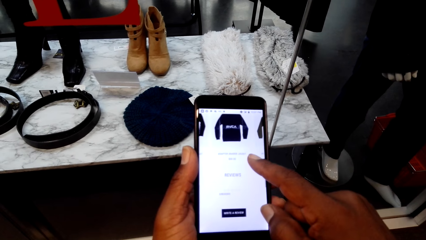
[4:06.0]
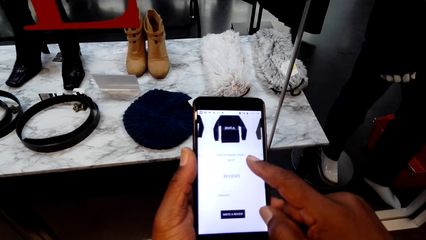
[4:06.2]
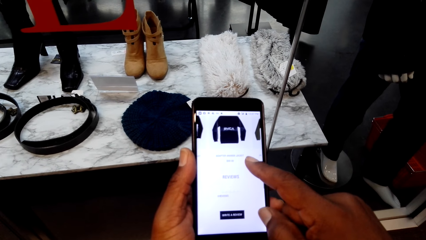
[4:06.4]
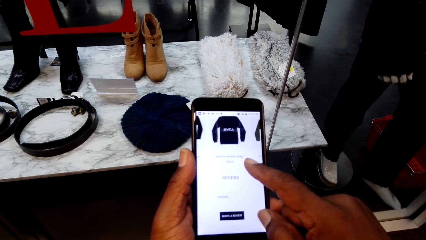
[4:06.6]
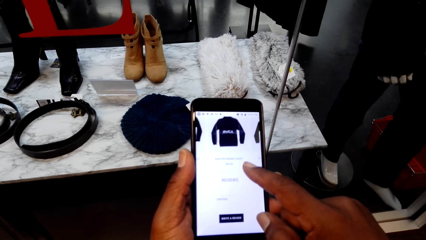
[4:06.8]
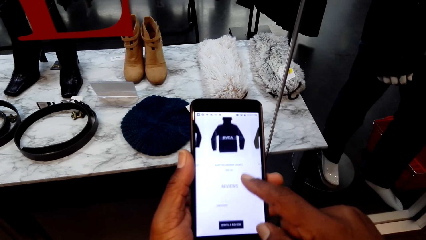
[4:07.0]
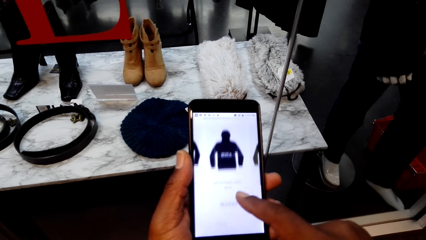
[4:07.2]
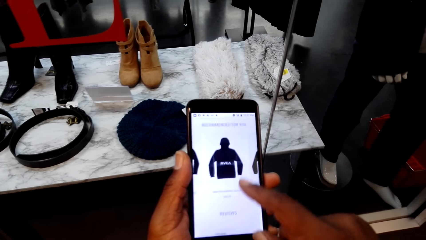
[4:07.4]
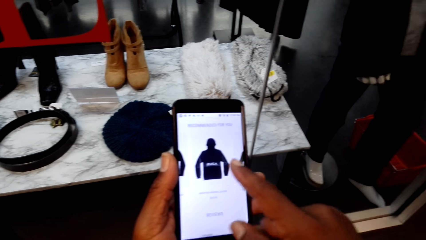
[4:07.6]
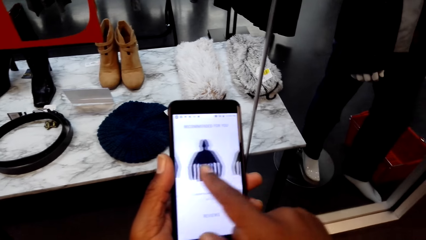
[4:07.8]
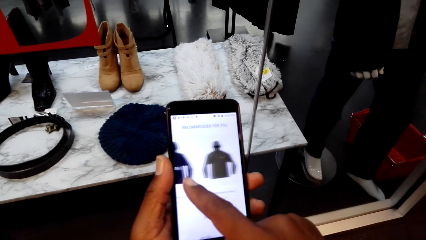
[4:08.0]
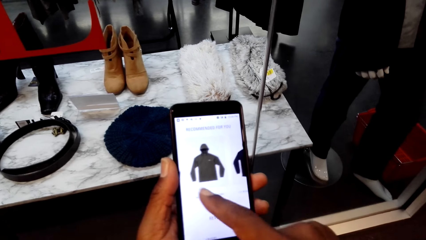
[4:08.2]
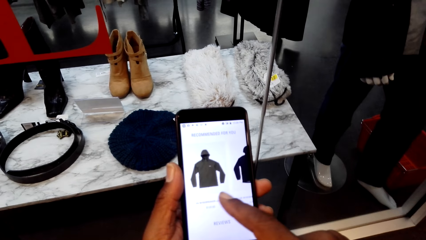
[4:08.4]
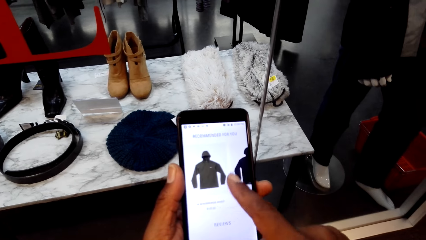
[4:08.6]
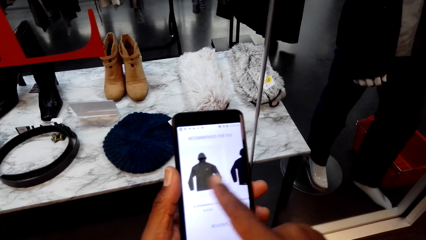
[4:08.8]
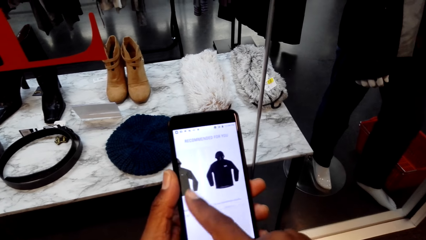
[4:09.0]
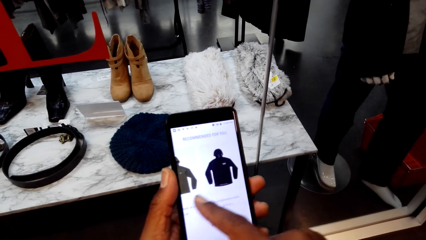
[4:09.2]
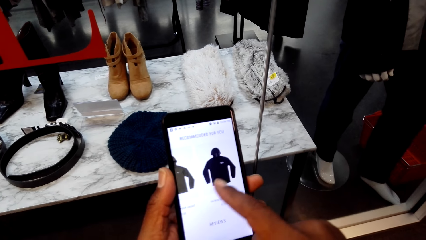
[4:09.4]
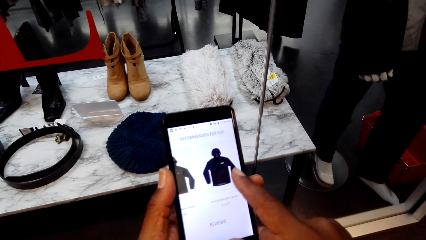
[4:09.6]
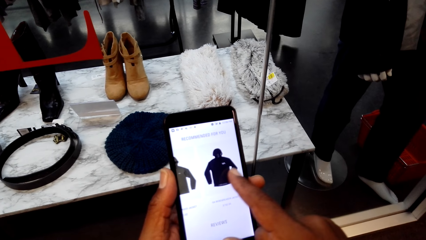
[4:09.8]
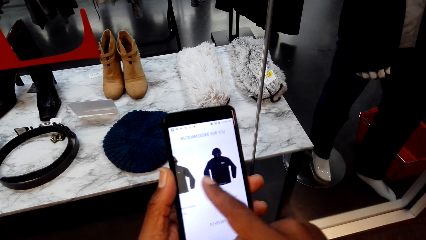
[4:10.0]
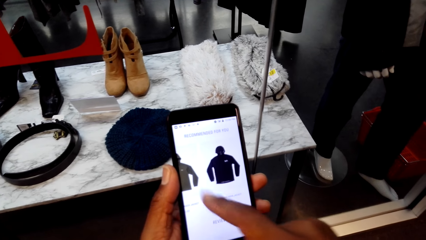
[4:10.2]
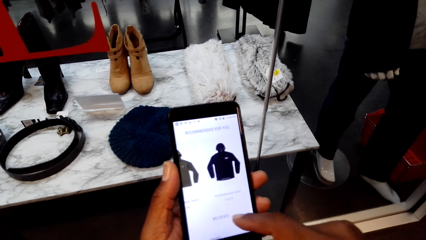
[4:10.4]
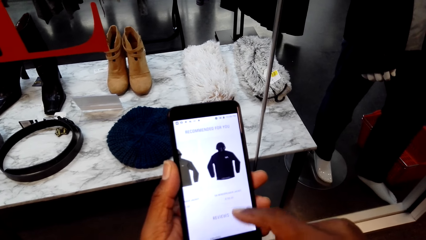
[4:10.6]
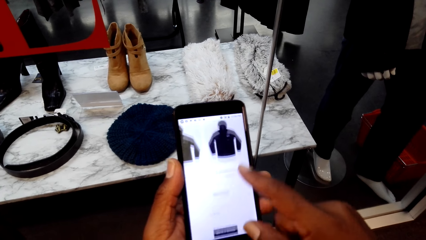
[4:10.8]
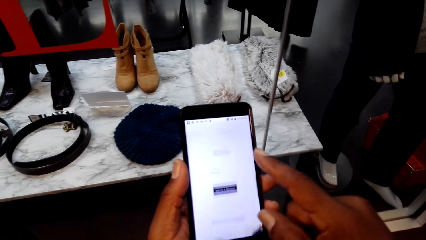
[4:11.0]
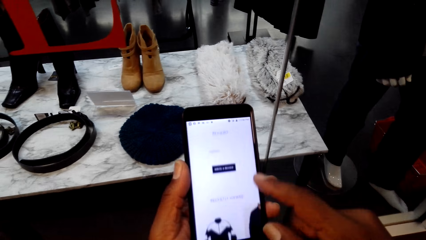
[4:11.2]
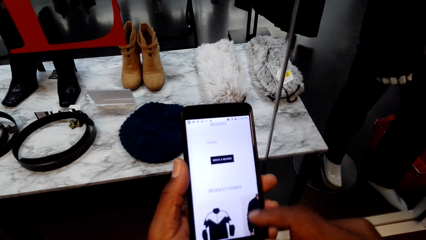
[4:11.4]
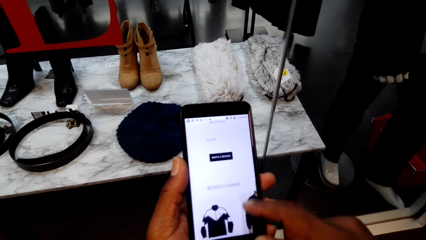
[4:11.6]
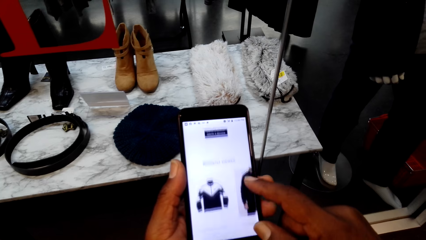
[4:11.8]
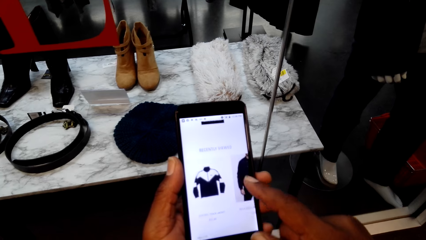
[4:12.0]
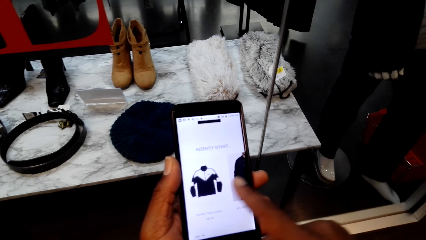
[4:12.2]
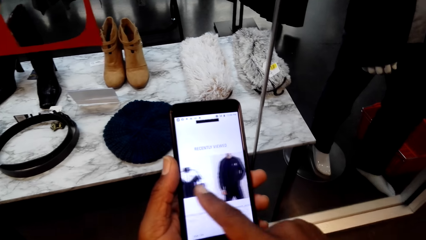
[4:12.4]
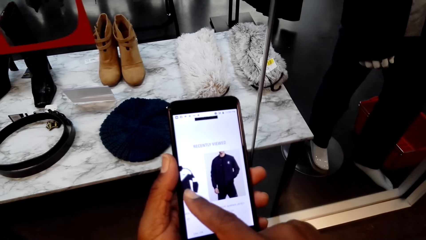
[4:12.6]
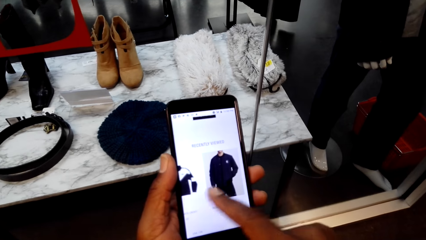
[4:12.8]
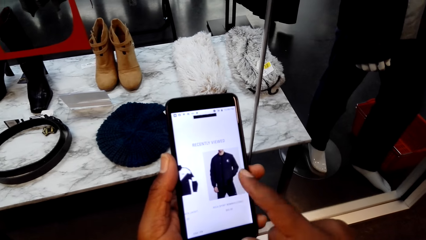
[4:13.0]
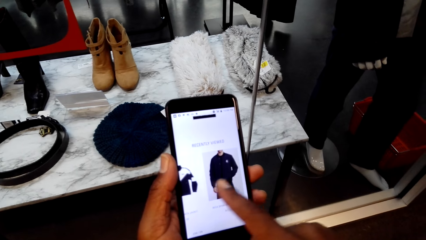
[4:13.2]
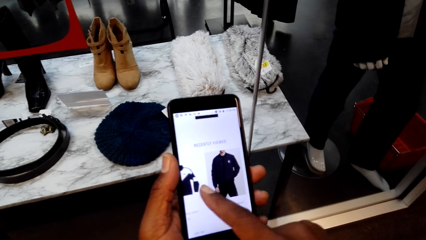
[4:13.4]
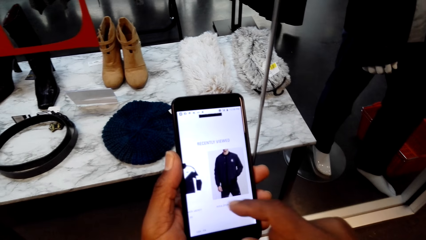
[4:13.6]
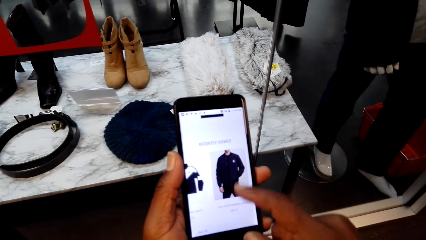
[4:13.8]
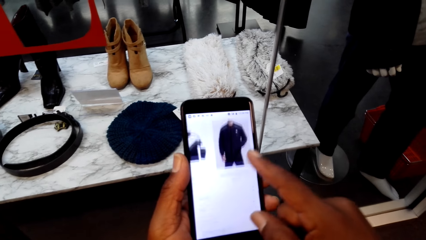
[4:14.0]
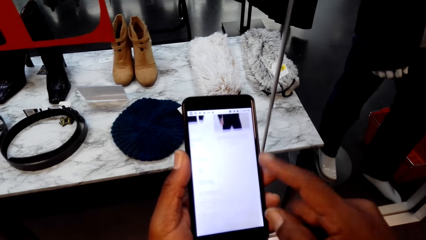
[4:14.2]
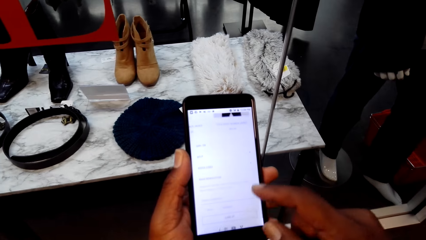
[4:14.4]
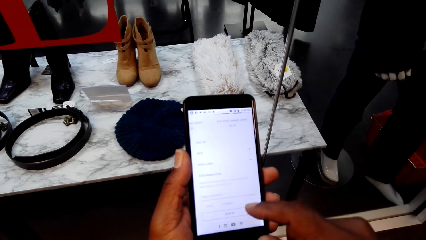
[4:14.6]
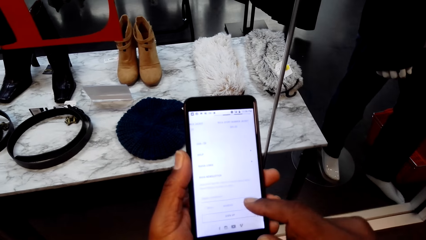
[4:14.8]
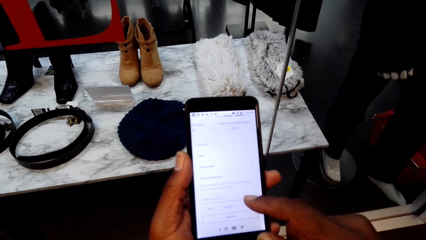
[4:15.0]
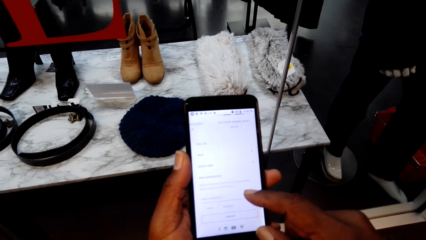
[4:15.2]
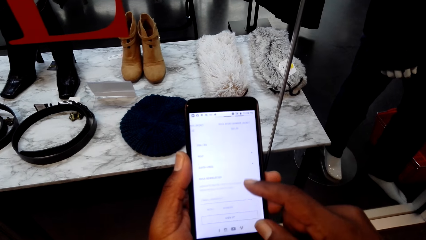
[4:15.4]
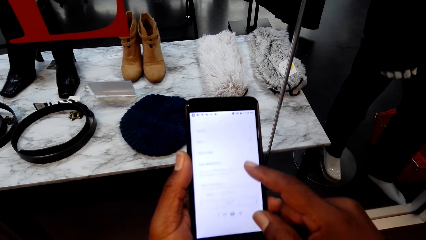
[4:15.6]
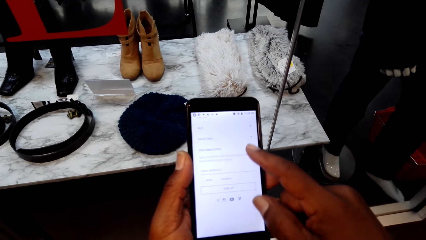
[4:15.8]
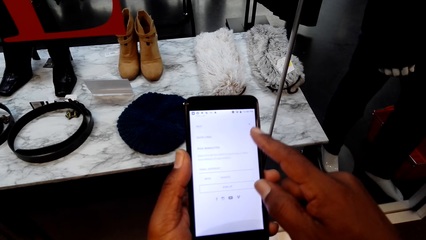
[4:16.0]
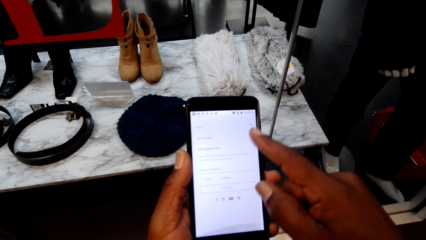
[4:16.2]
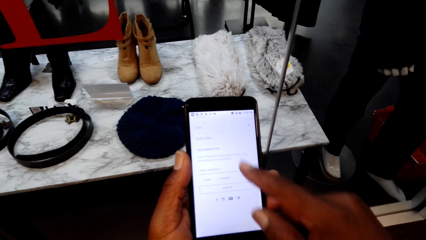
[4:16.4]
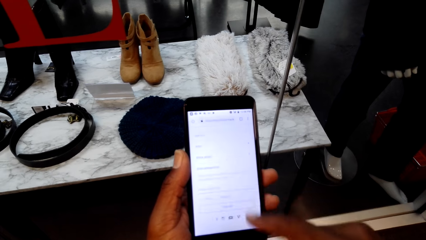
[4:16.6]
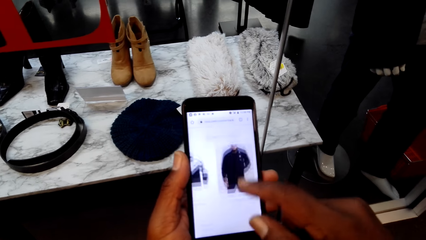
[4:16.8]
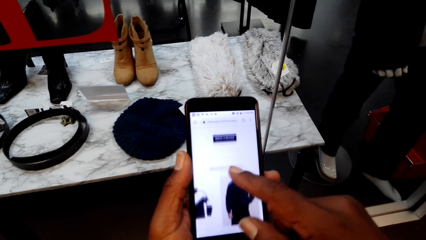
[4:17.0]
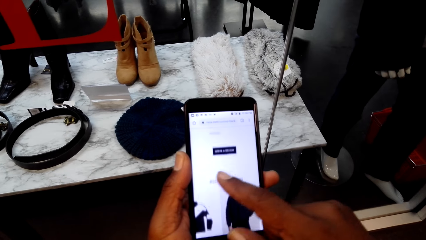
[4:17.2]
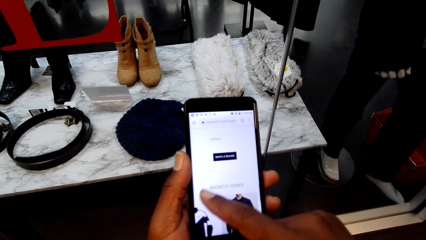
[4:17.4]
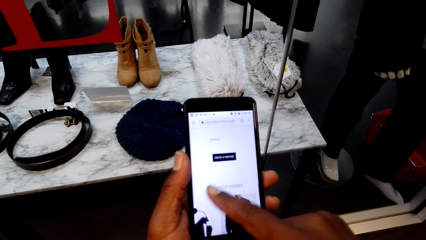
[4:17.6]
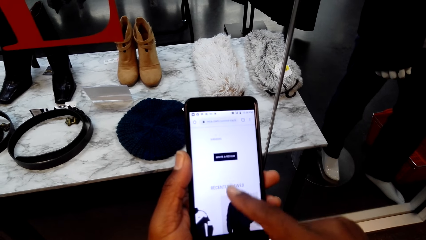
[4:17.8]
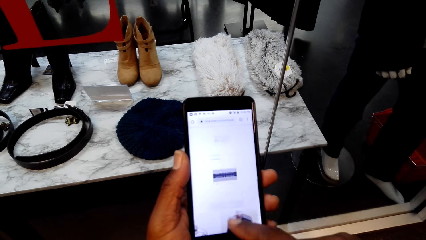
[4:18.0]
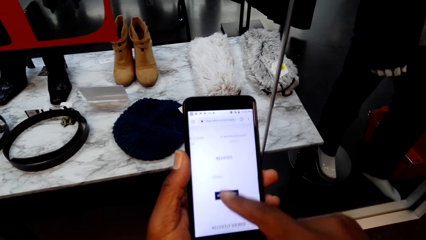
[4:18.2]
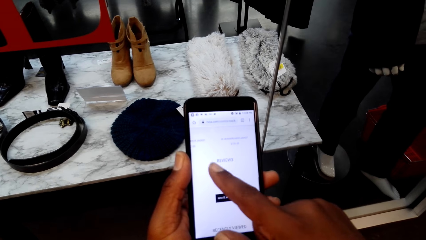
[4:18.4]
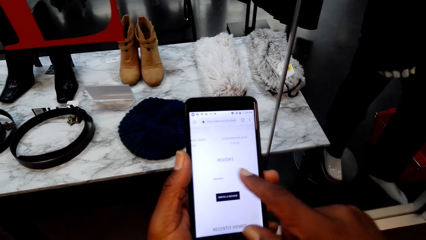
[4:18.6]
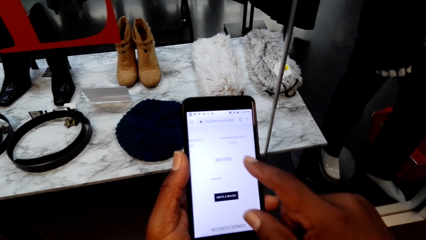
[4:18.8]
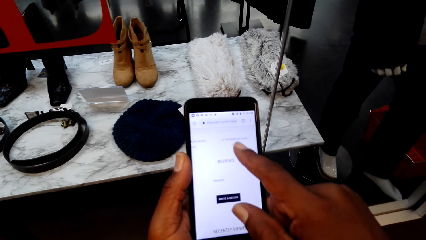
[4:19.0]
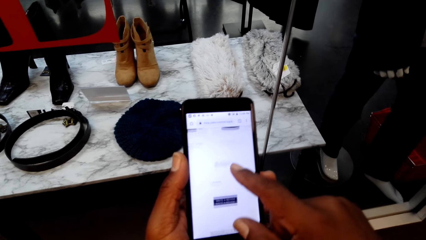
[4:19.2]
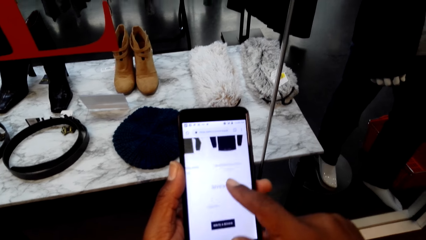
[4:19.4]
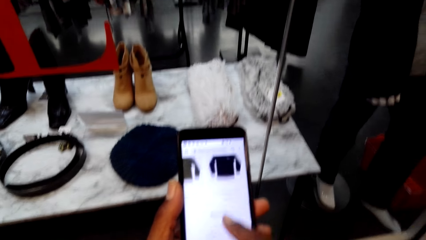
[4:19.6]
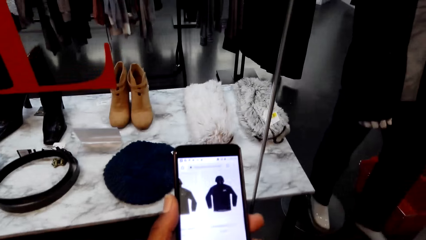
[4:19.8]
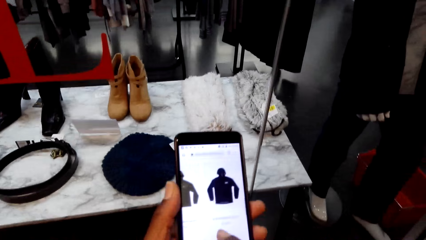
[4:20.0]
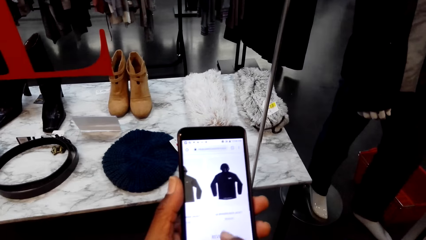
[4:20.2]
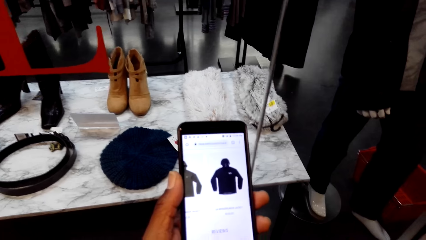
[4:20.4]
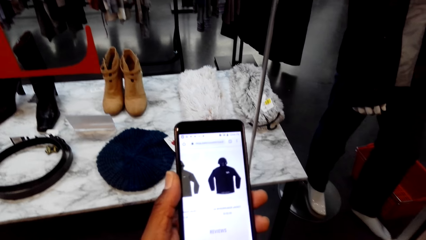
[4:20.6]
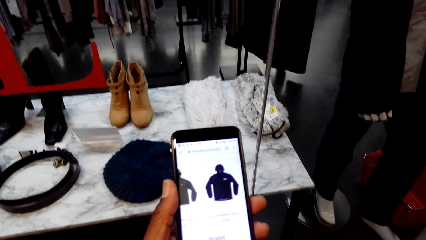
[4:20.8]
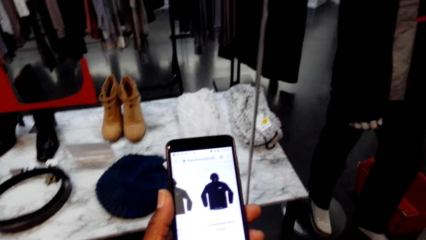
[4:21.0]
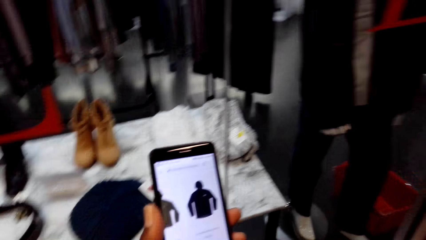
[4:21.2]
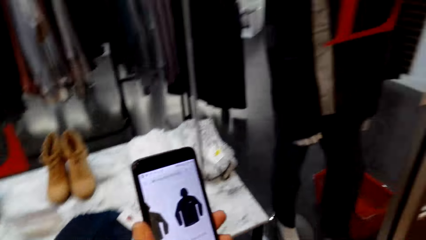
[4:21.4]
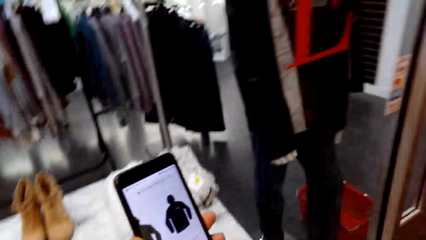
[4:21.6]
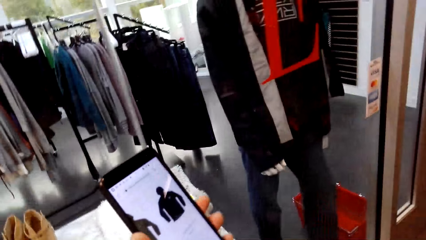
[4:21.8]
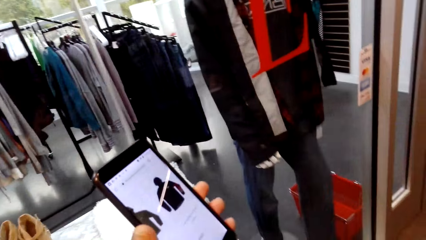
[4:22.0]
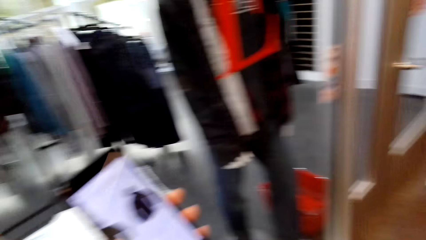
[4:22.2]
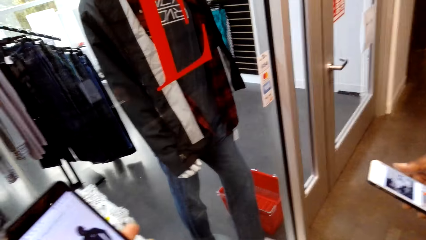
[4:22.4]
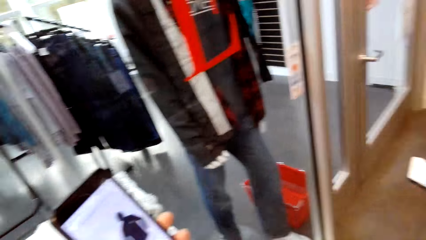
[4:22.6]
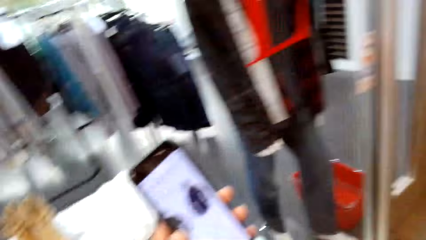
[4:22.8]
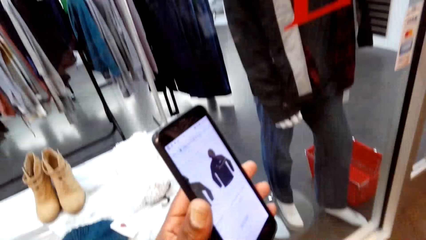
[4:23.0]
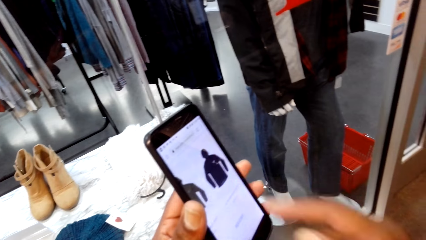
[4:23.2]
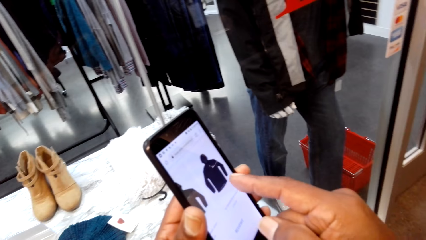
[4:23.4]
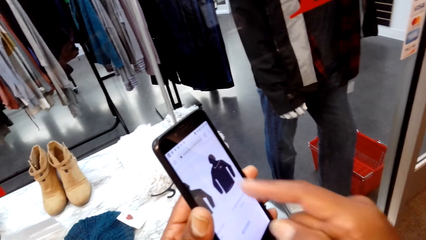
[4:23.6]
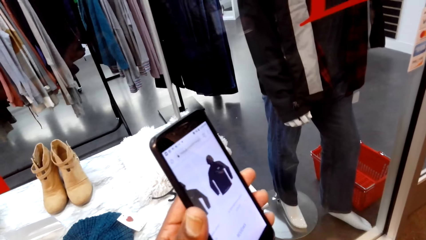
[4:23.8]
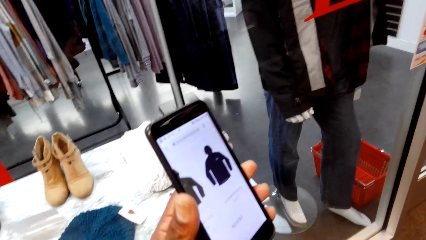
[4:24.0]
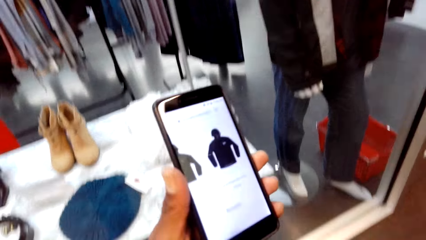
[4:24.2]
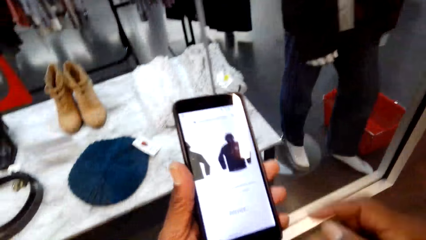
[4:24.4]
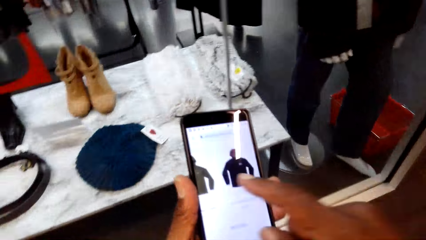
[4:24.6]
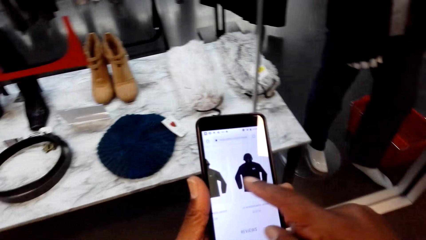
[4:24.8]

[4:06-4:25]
The camera wearer talks. They interact with a man and show the man their phone. They point at their phone.
